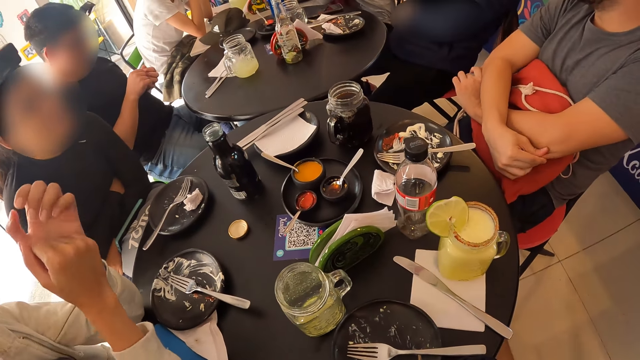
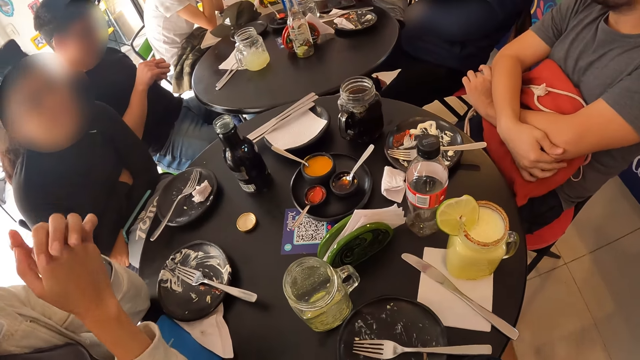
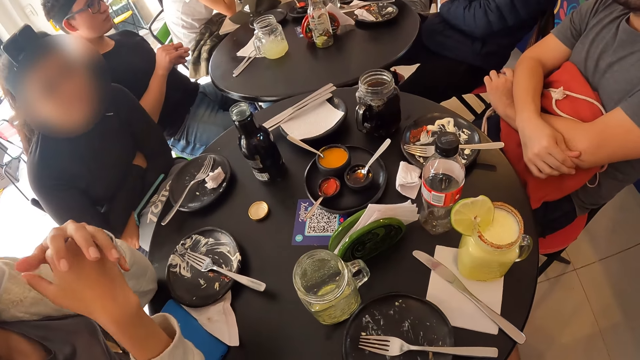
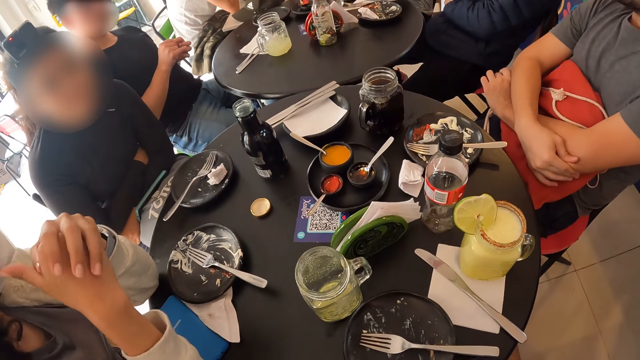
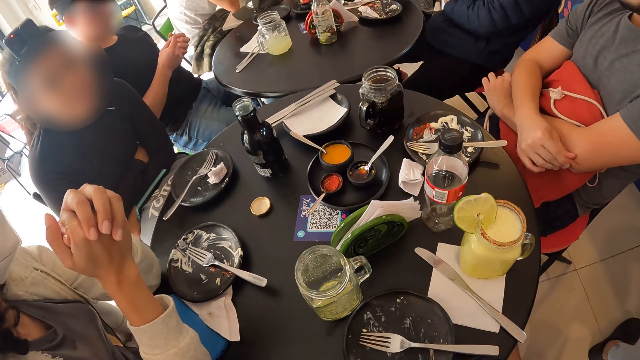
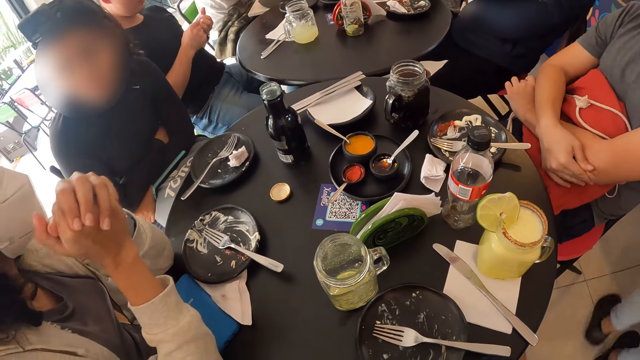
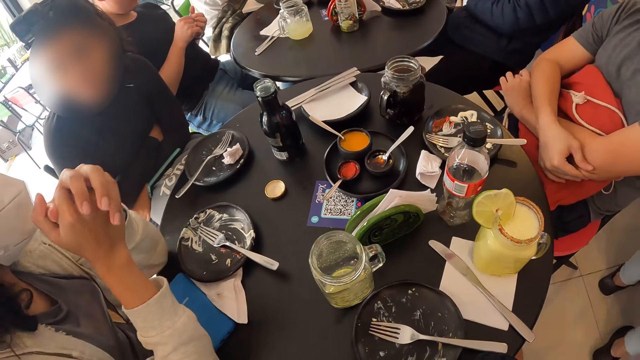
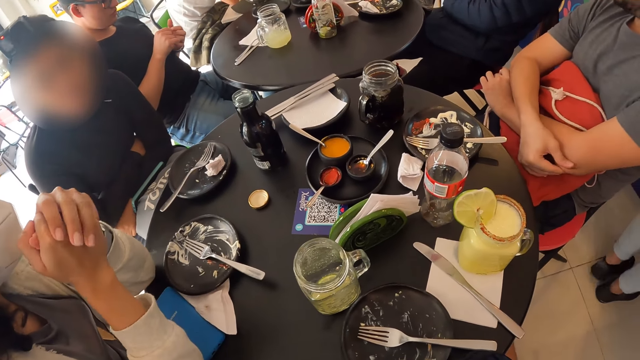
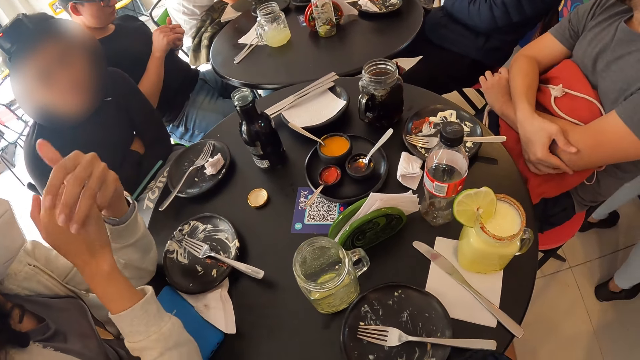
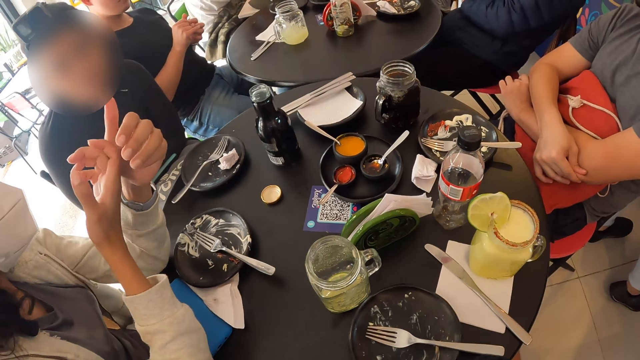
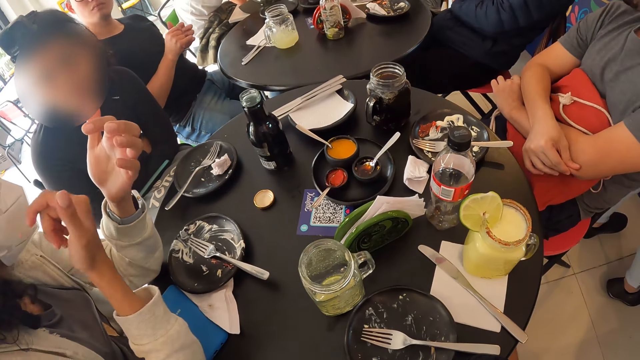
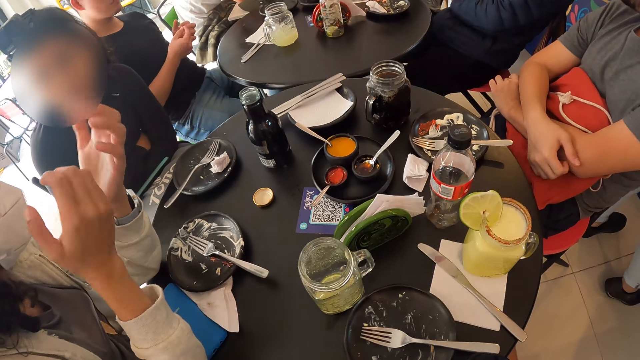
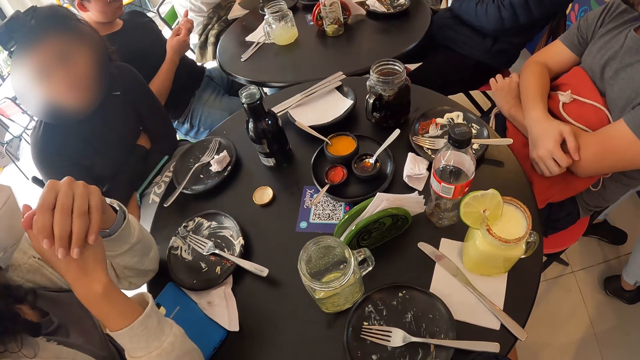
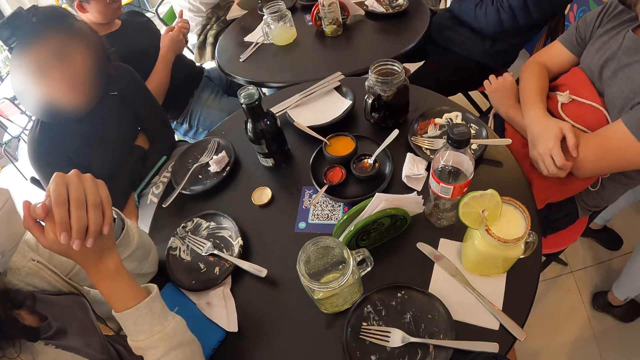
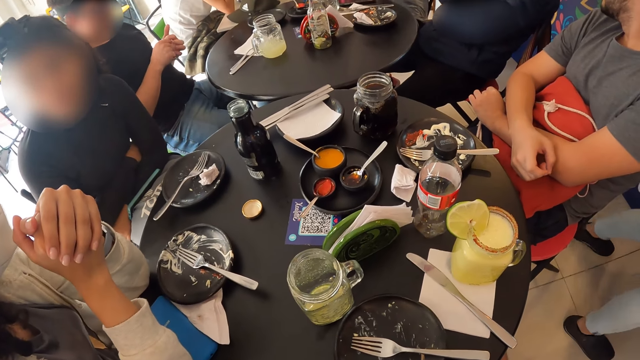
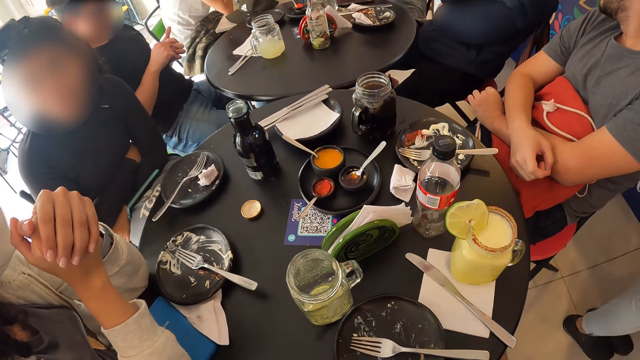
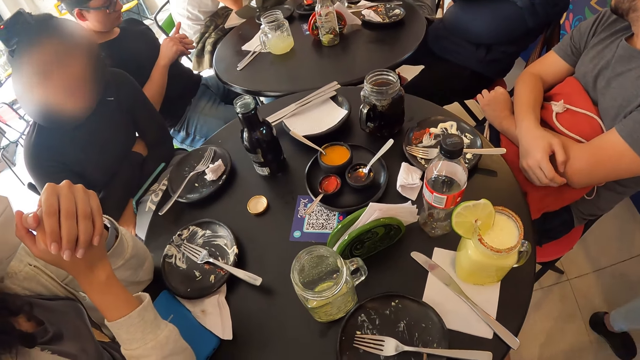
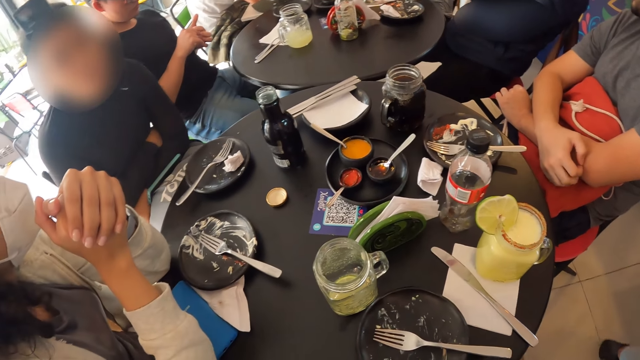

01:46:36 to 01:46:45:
A lady touches her hands.

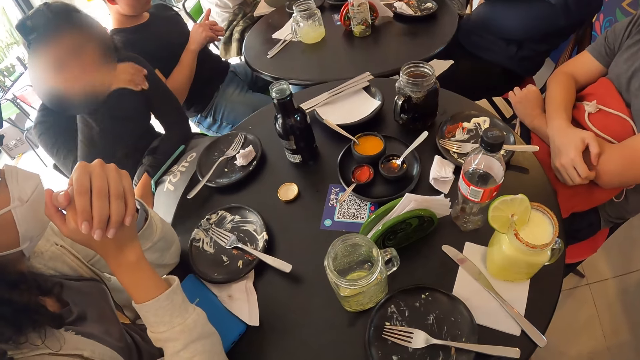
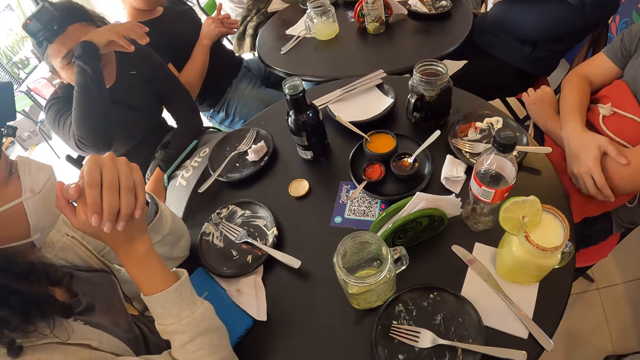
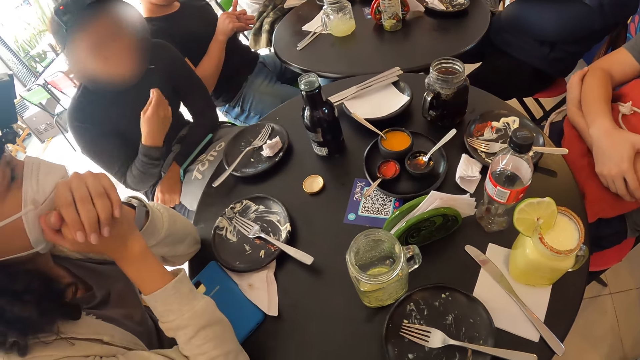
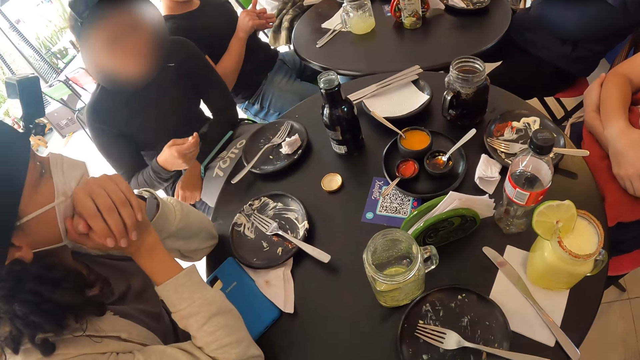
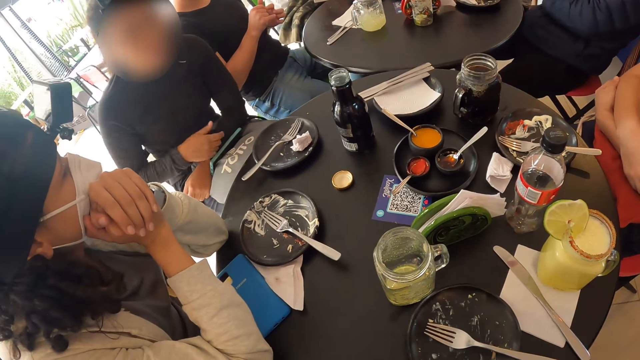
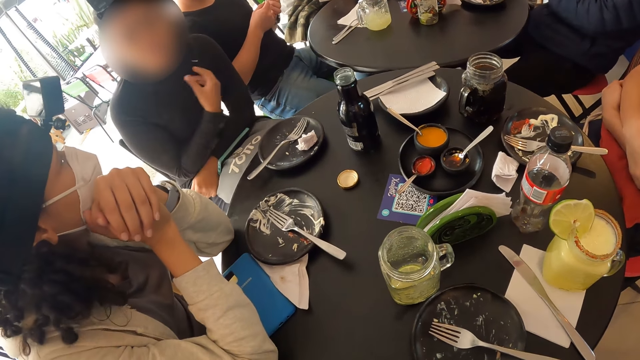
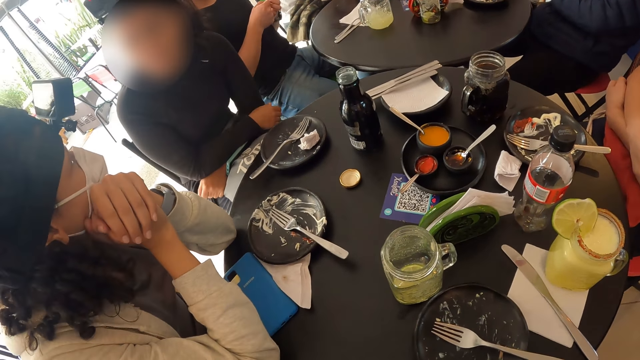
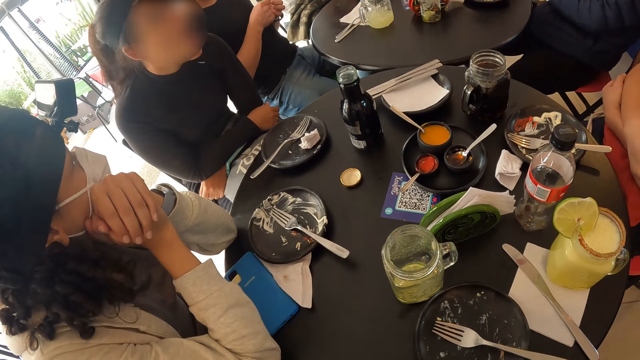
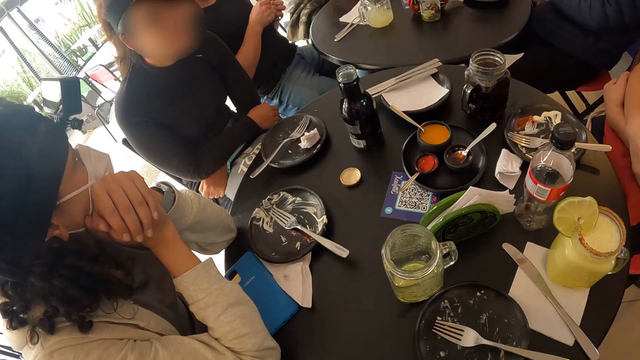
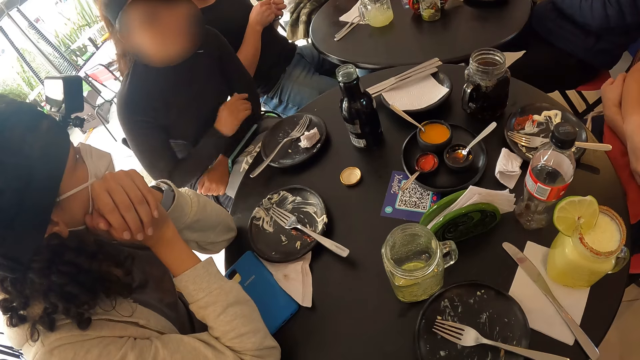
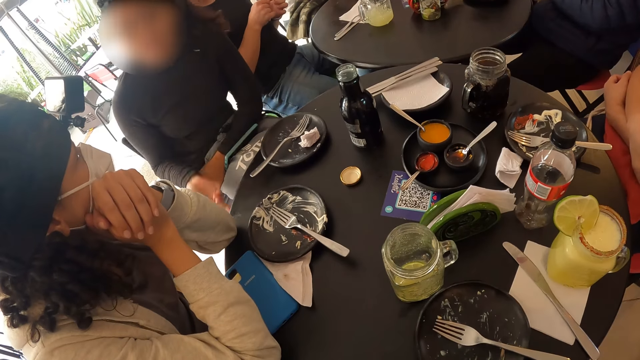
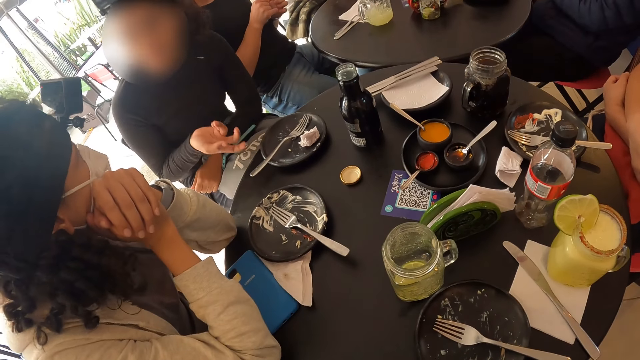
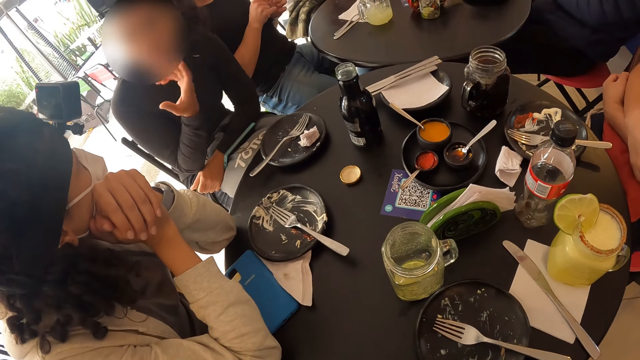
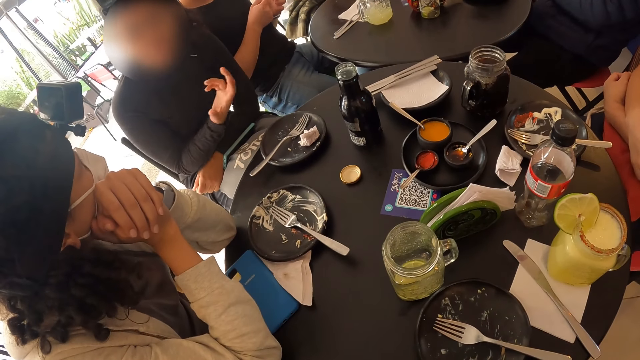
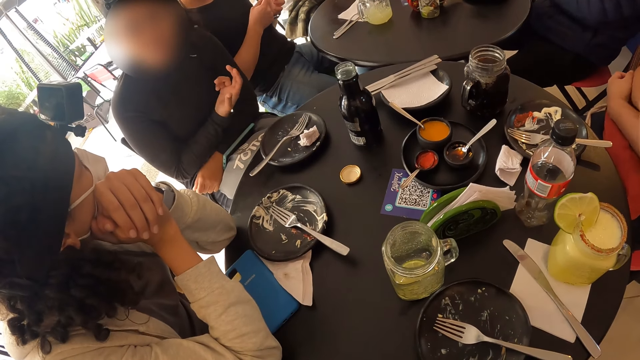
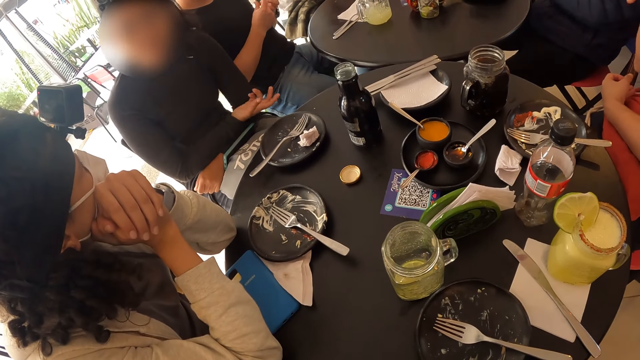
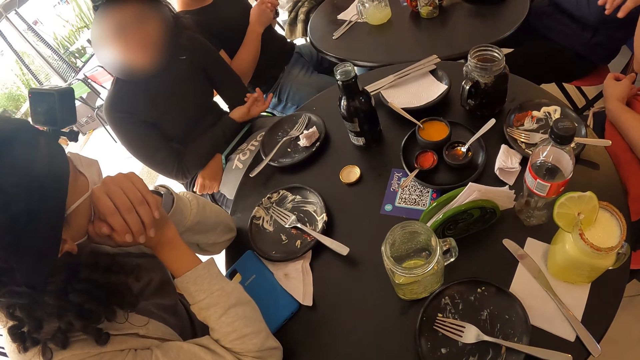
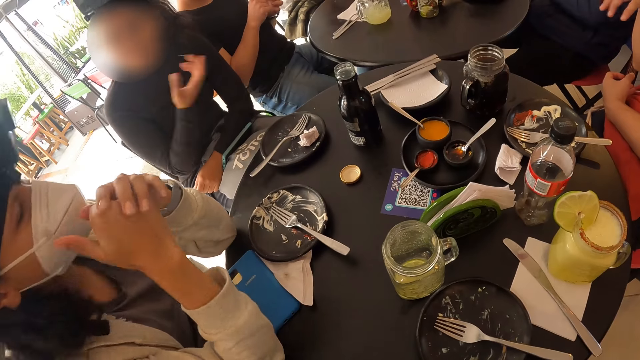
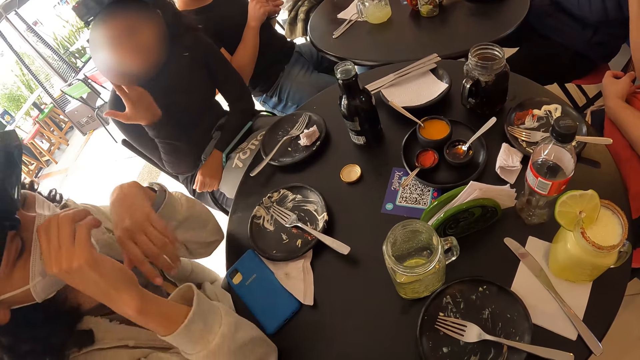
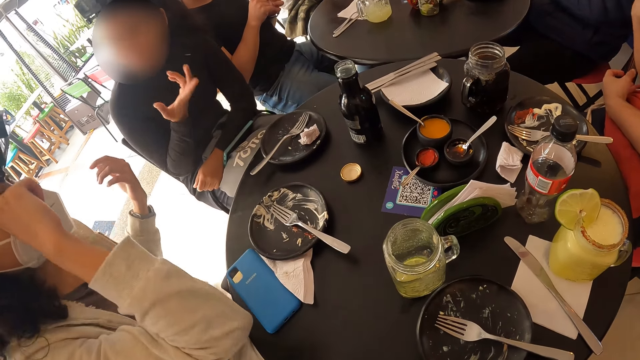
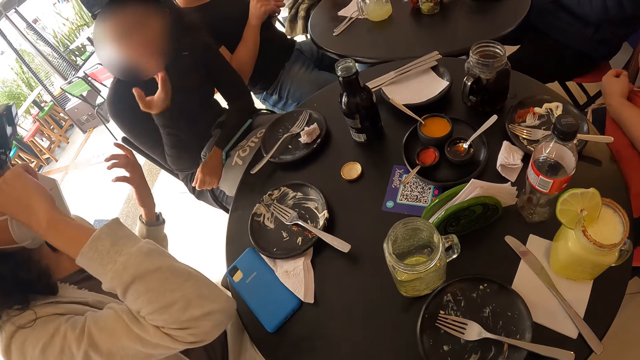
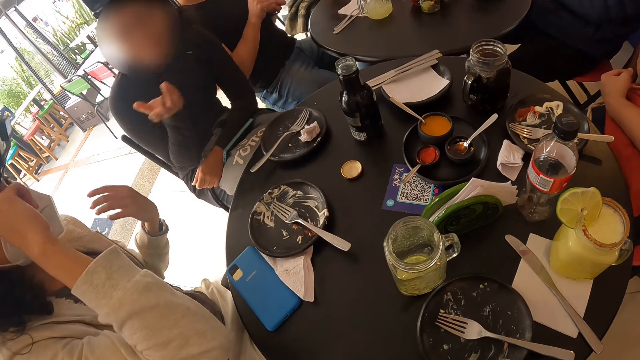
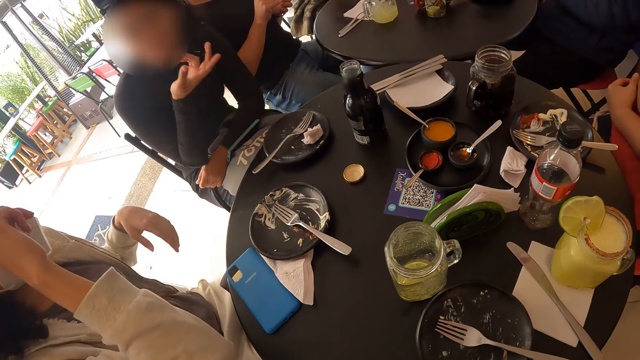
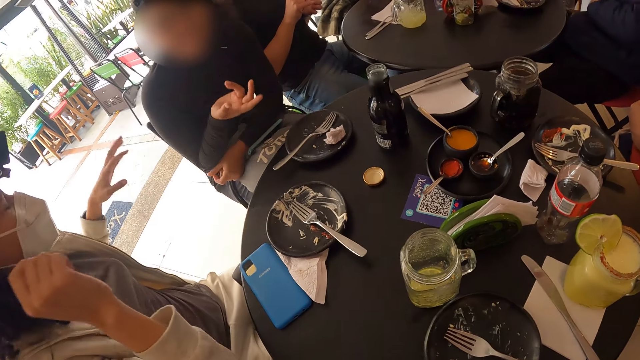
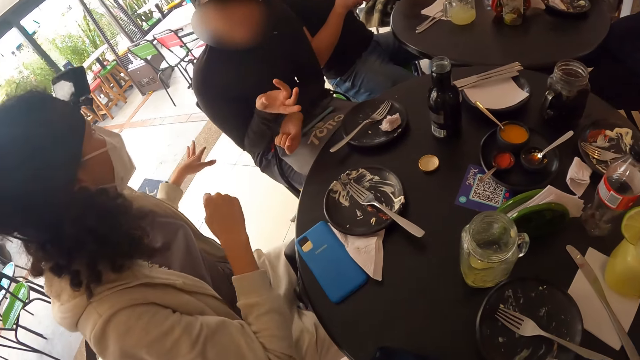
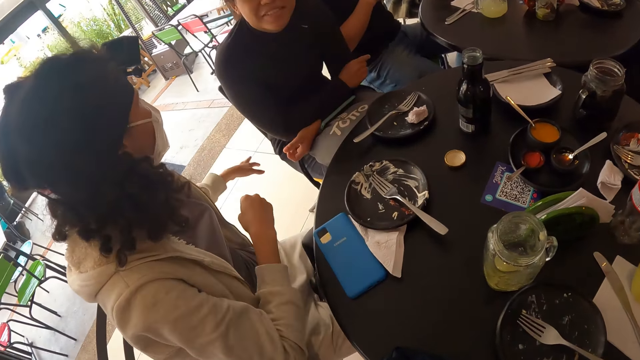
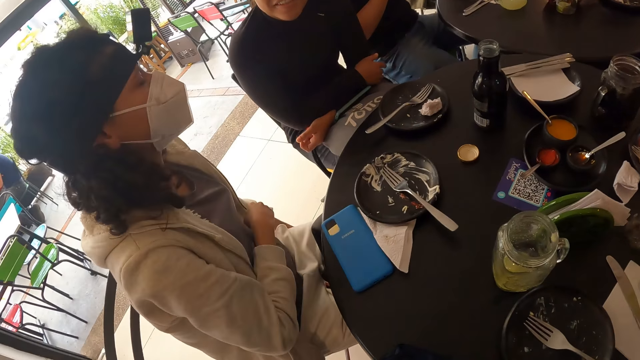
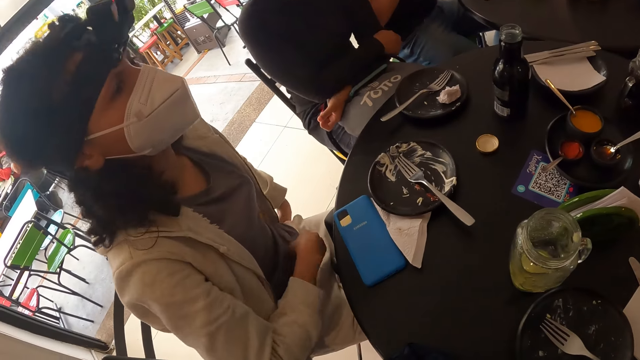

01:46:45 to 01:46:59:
A lady wipes her face. The lady moves her hand. The lady moves her hand again. A man moves his hand. Another lady scratches her eye and converses with the first lady.
